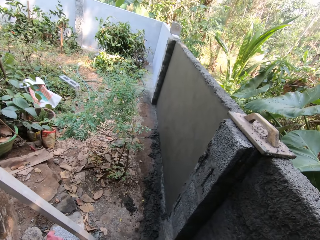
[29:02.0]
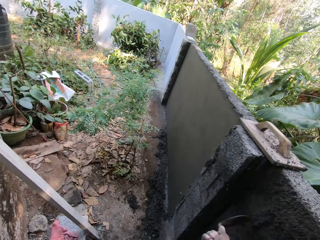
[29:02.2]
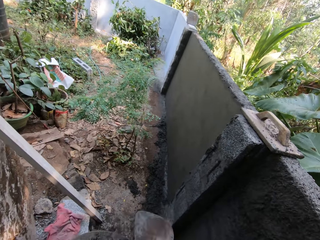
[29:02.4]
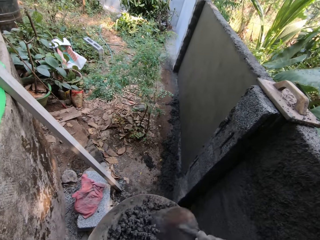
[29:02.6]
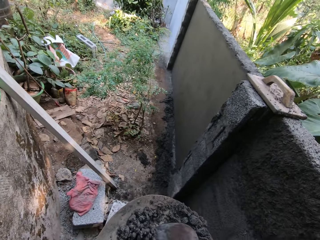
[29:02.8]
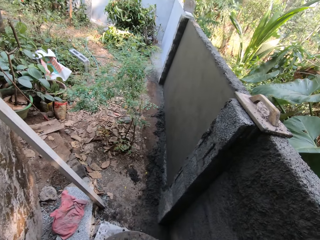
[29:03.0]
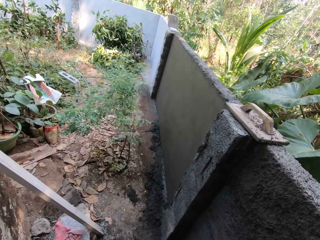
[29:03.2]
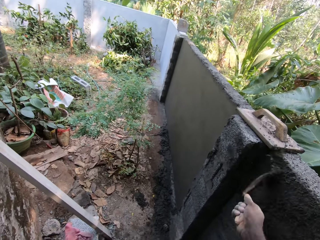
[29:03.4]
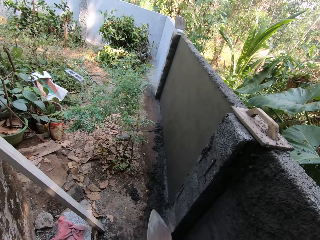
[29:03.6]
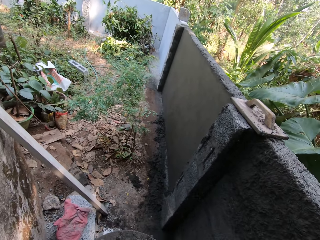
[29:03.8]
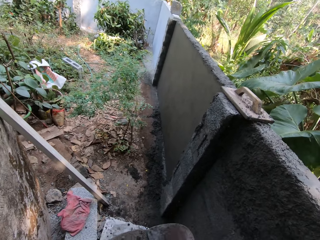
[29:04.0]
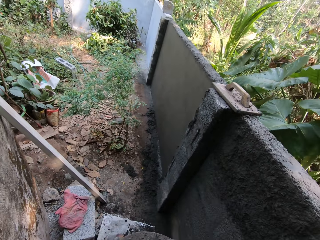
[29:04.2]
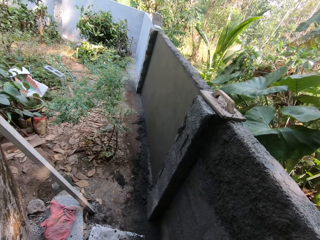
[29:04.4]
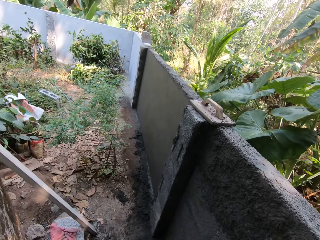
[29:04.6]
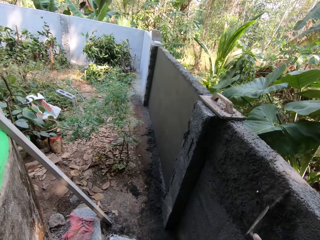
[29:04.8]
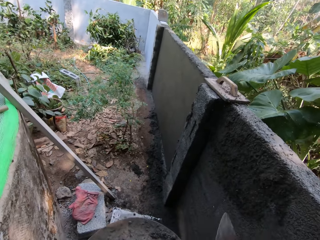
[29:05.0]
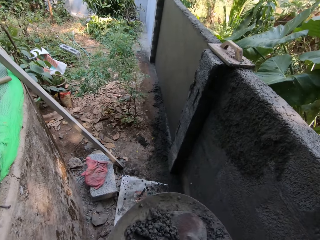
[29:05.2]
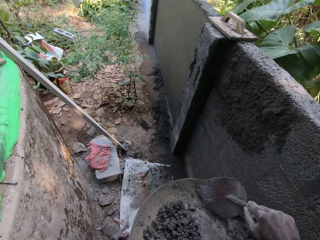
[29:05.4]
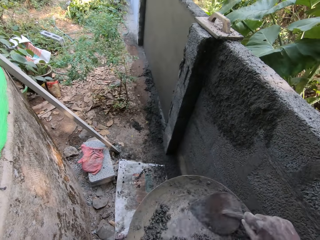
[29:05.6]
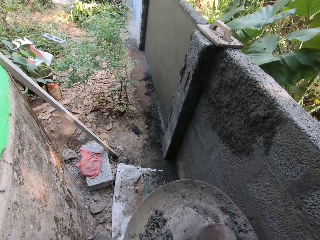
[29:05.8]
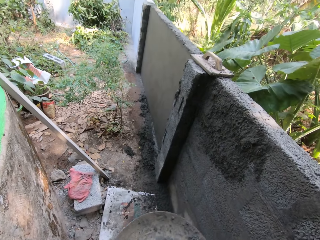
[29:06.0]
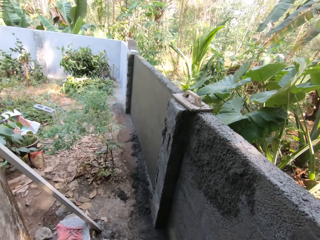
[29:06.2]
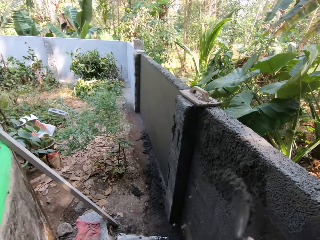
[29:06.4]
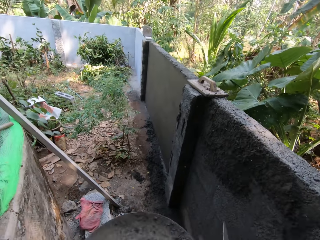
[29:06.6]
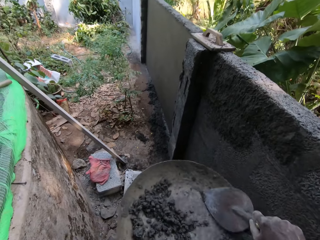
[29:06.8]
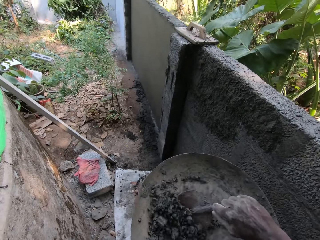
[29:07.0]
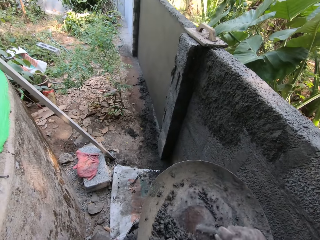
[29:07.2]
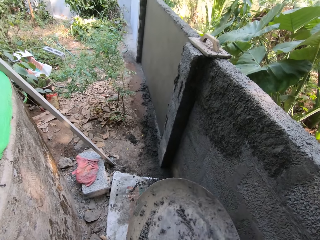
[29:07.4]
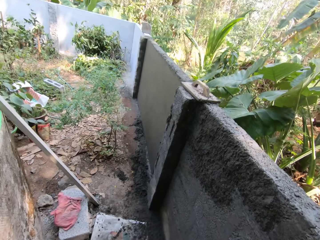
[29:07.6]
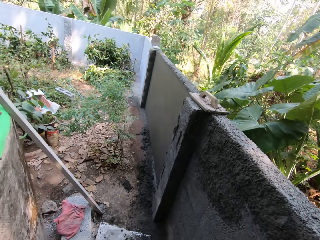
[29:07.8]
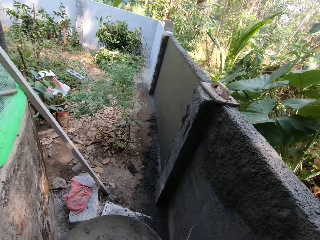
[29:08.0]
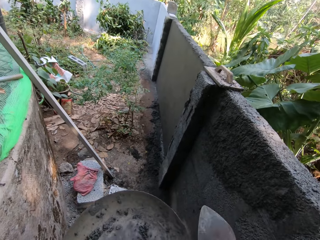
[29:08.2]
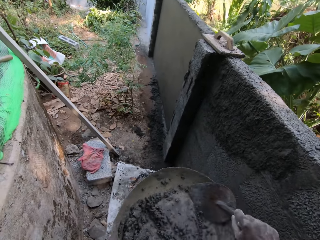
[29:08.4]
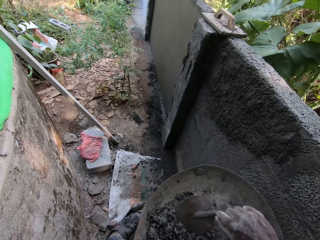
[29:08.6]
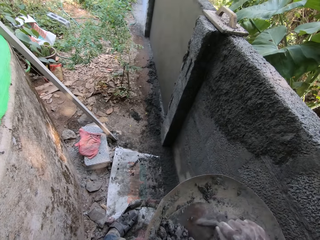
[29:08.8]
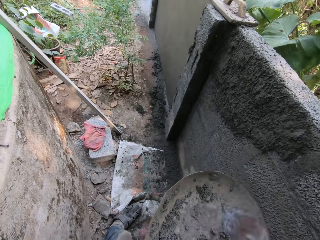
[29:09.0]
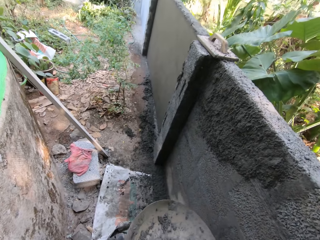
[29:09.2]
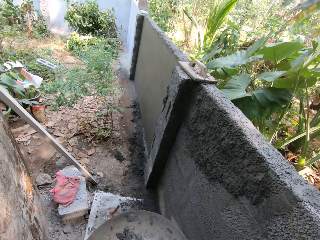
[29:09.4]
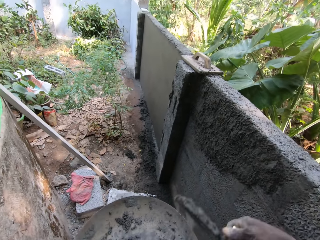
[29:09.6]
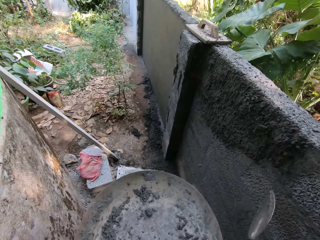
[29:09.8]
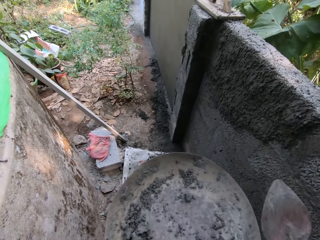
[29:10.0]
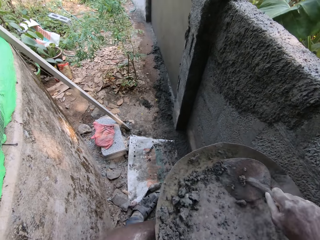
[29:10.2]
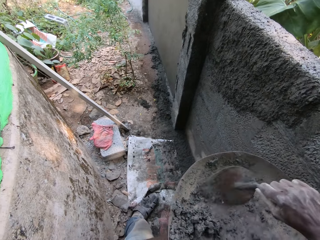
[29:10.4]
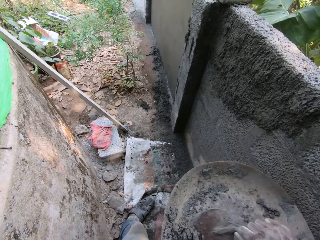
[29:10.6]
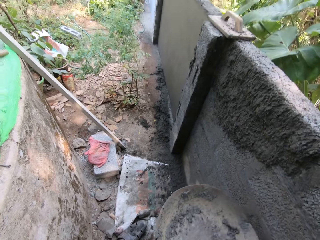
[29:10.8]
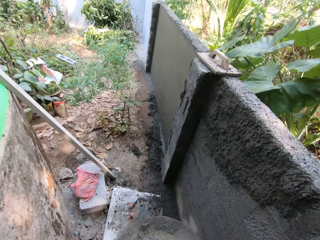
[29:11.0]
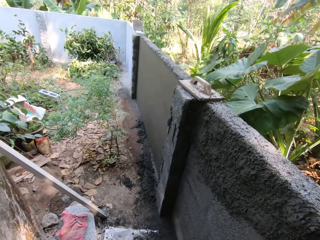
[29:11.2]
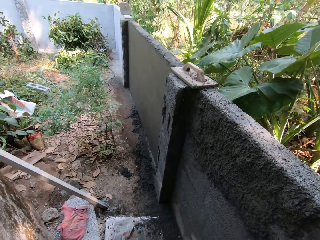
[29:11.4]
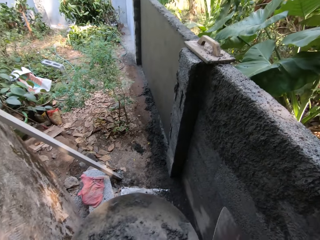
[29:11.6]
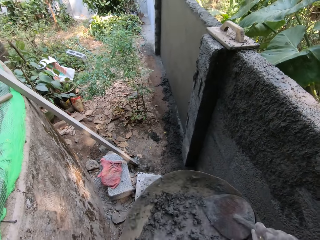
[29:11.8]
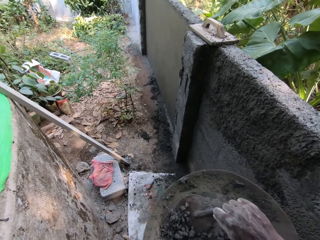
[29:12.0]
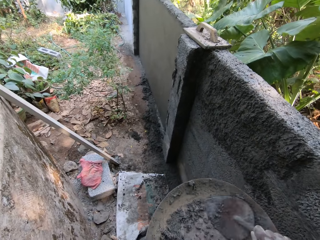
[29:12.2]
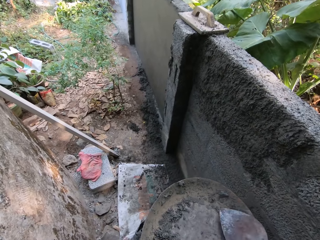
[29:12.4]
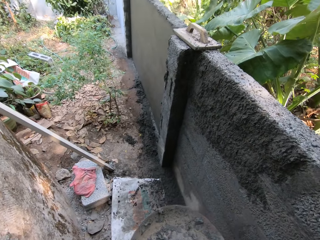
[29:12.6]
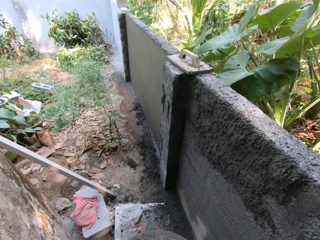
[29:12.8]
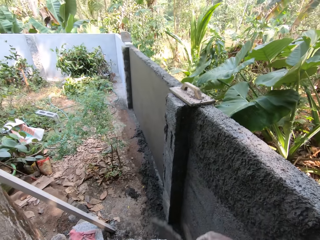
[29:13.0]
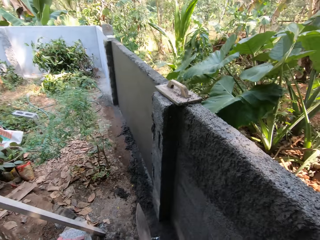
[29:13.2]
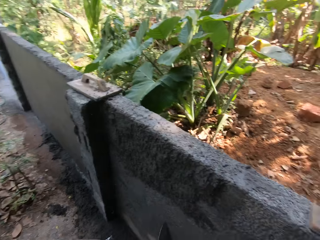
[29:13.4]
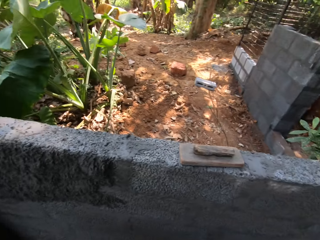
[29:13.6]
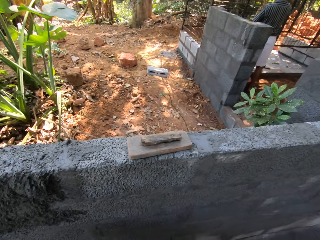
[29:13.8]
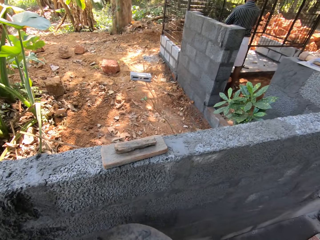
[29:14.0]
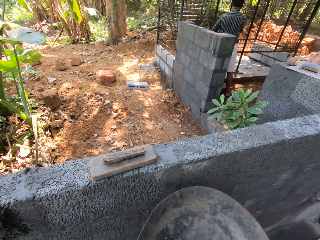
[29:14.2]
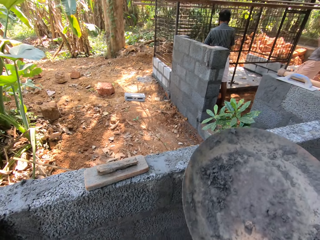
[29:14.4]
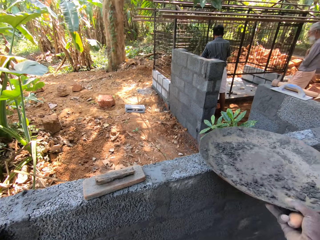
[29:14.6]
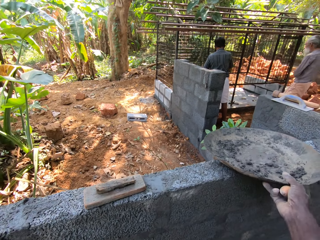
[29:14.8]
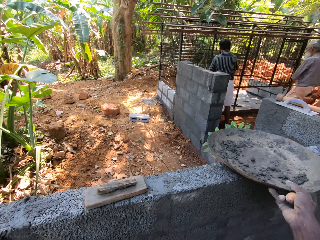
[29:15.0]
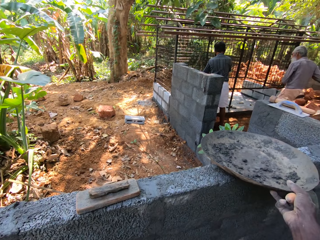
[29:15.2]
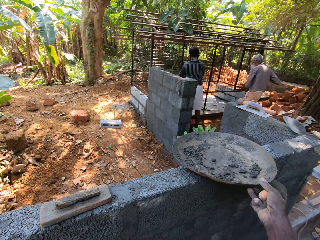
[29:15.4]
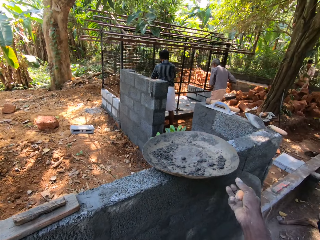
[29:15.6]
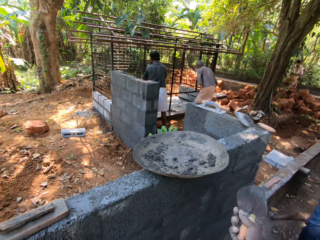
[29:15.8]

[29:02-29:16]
The camera wearer plasters the mortar on the wall with the hand trowel in his right hand. He takes the mortar from the head pan with the hand trowel in his right hand. He plasters the mortar on the wall with the hand trowel in his right hand. He takes the mortar from the head pan with the hand trowel in his right hand. He plasters the mortar on the wall with the hand trowel in his right hand. He takes the mortar from the head pan with the hand trowel in his right hand. He plasters the mortar on the wall with the hand trowel in his right hand. He takes the mortar from the head pan with the hand trowel in his right hand. He plasters the mortar on the wall with the hand trowel in his right hand. He takes the mortar from the head pan with the hand trowel in his right hand. He plasters the mortar on the wall with the hand trowel in his right hand. He takes the mortar from the head pan with the hand trowel in his right hand. He plasters the mortar on the wall with the hand trowel in his right hand. He takes the mortar from the head pan with the hand trowel in his right hand. He plasters the mortar on the wall with the hand trowel in his right hand. He drops the head pan on the wall with his right hand.

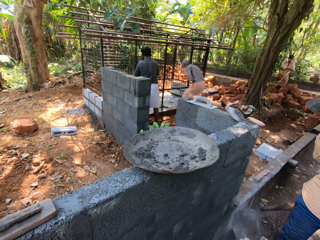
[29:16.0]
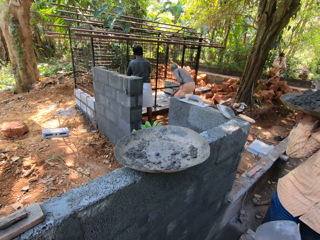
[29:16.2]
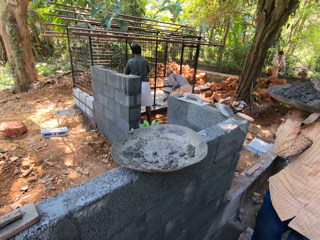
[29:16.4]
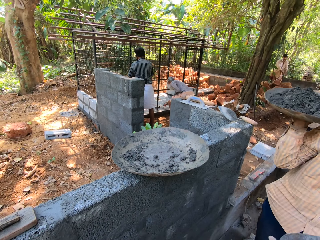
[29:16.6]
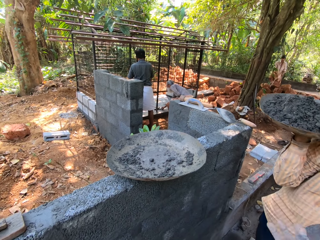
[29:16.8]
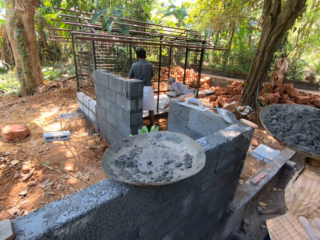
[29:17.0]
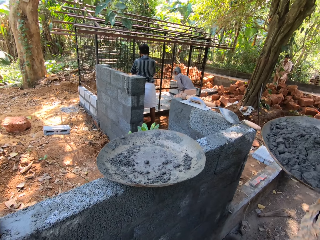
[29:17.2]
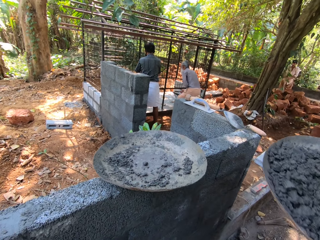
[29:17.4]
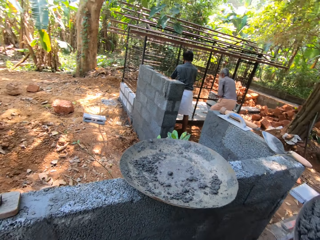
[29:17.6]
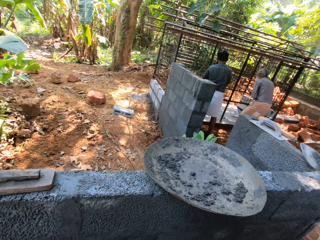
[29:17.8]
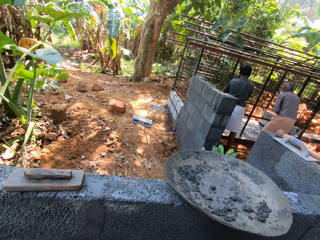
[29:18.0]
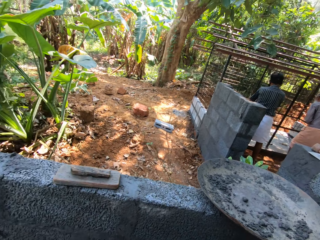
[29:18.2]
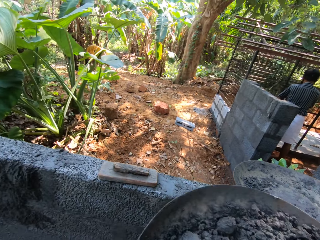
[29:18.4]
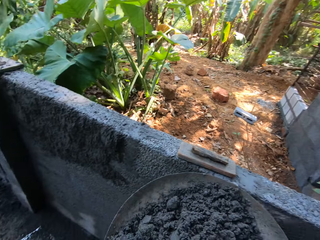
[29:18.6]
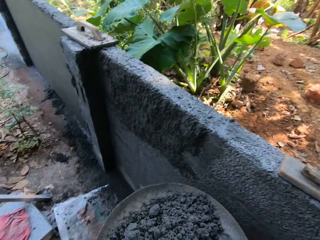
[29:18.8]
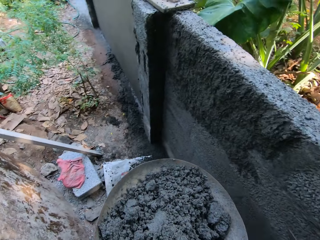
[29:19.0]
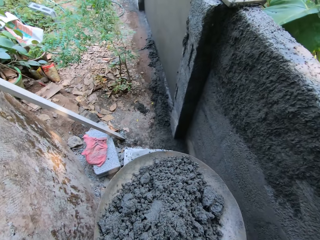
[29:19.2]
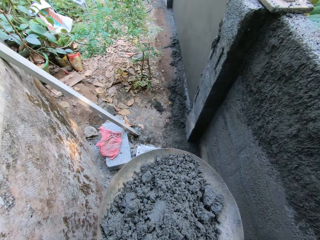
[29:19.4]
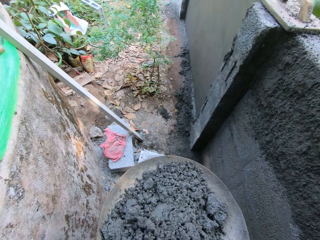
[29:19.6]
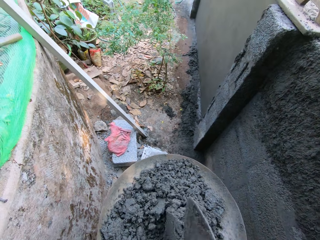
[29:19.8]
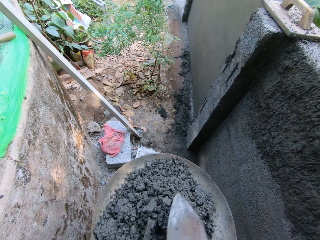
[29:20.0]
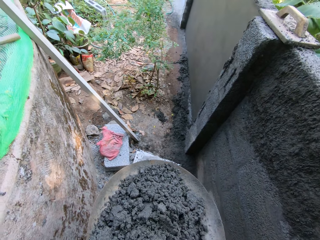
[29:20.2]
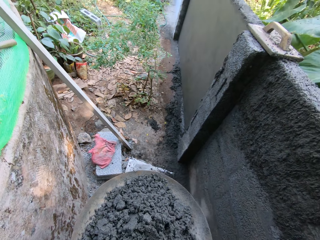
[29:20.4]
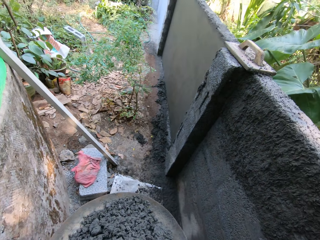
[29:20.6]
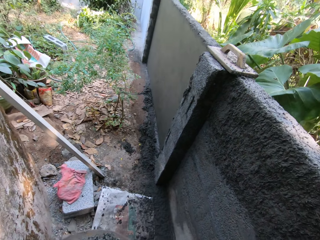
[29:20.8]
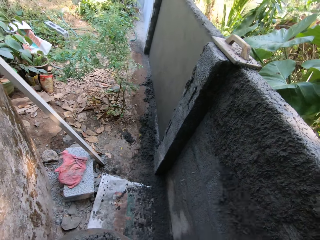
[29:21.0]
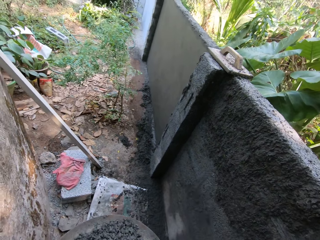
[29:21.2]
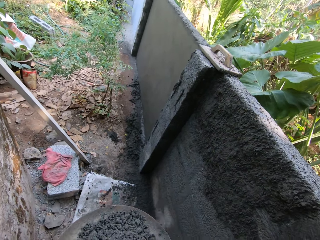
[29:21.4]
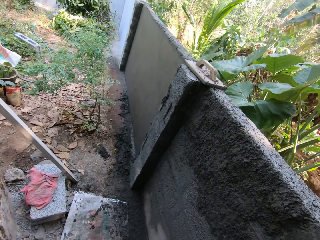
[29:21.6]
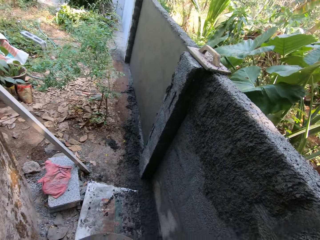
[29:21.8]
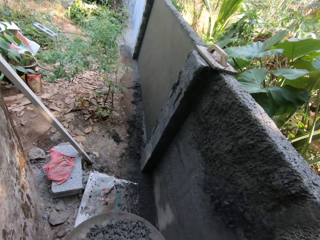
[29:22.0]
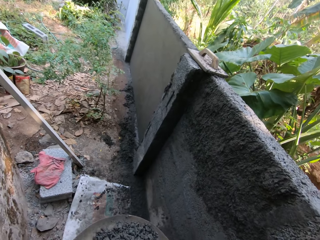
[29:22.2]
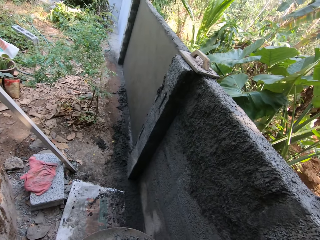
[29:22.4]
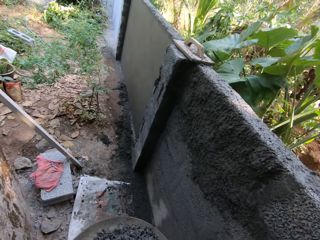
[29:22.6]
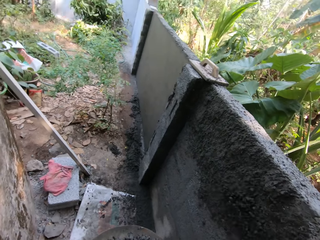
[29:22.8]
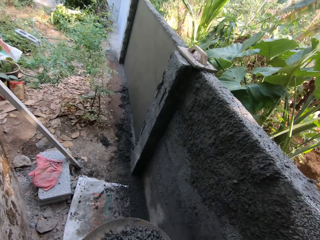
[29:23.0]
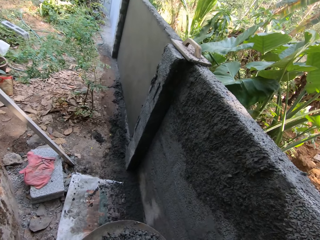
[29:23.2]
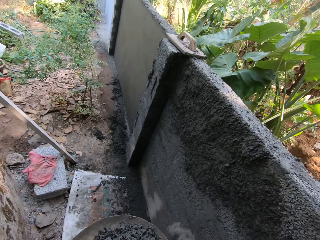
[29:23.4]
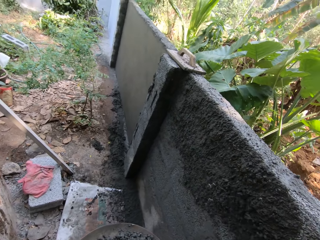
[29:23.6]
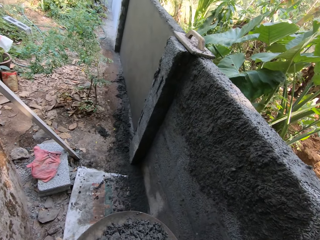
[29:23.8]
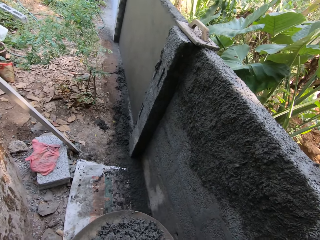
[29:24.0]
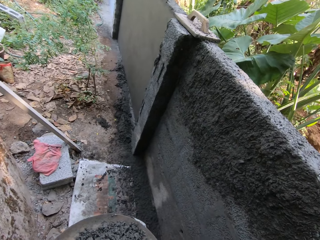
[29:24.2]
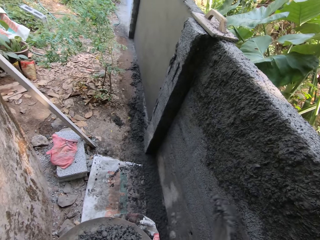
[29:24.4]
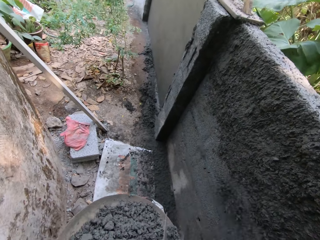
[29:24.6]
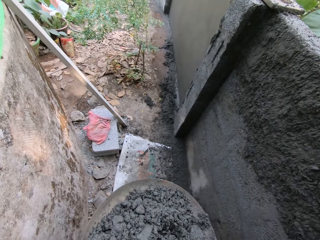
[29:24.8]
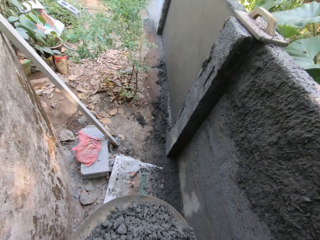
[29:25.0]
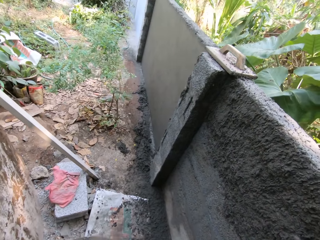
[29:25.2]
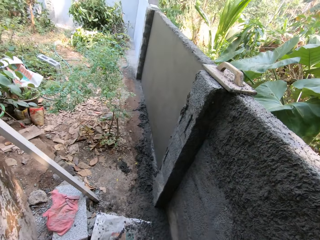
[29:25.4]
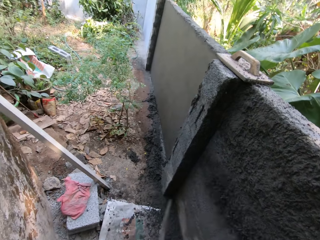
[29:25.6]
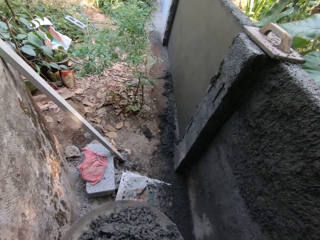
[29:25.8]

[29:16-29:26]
The camera wearer takes the cement from a man. The man passes a head pan to the camera wearer with his right hand. The camera wearer mixes mortar in the head pan with the hand trowel in his right hand. He scoops the cement with the trowel. He plasters the mortar on the wall with the hand trowel in his right hand. He scoops the cement with the trowel. He throws the cement on the wall. He scoops the cement with the trowel. He throws the cement on the wall. He scoops the cement with the trowel. He throws the cement on the wall. He scoops the cement with the trowel. He throws the cement on the wall. He scoops the cement with the trowel.
